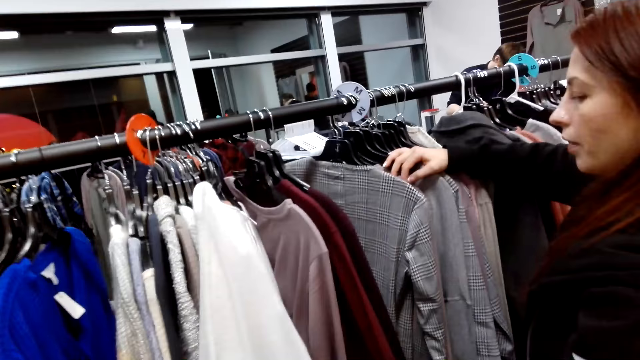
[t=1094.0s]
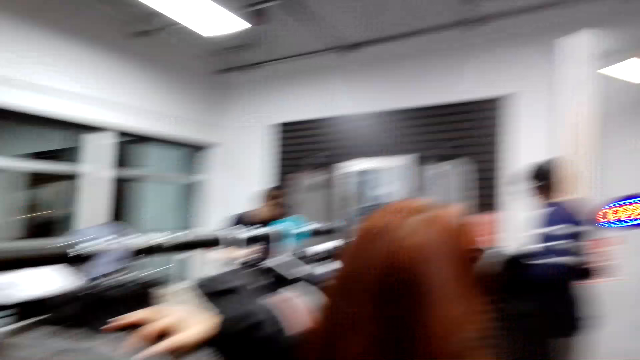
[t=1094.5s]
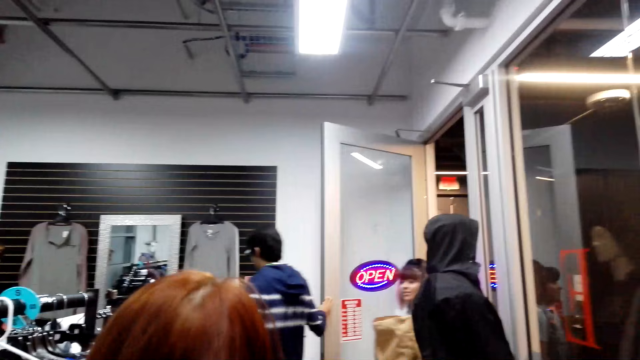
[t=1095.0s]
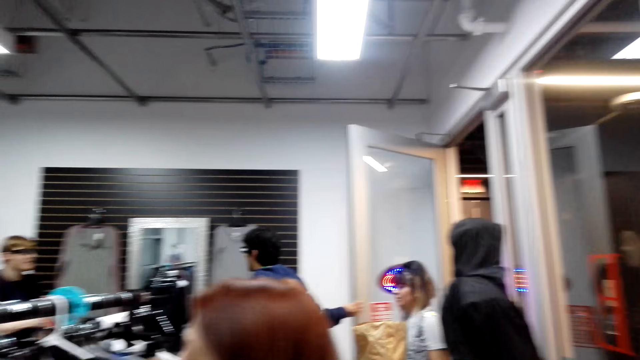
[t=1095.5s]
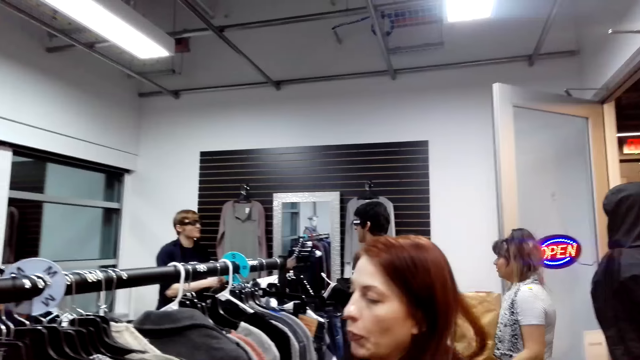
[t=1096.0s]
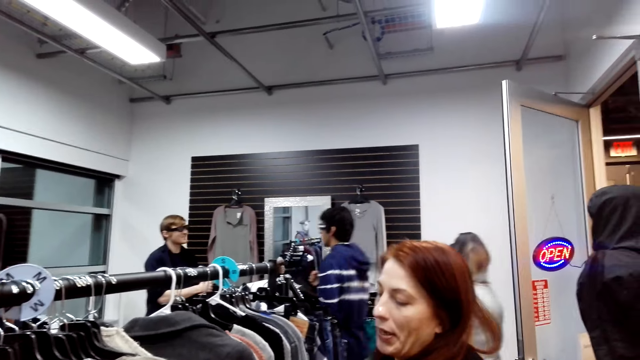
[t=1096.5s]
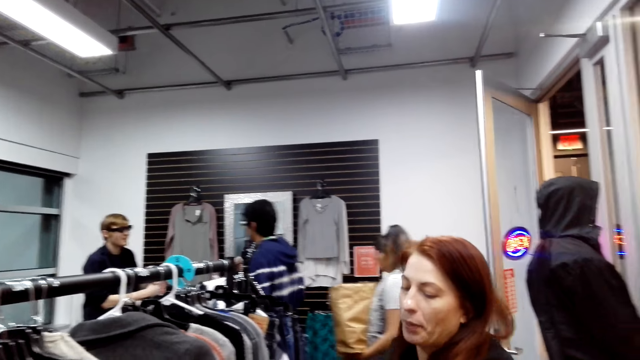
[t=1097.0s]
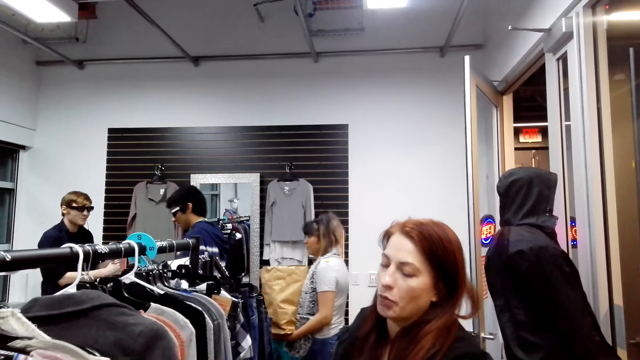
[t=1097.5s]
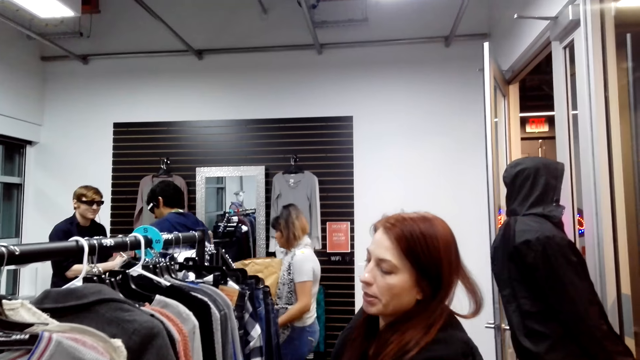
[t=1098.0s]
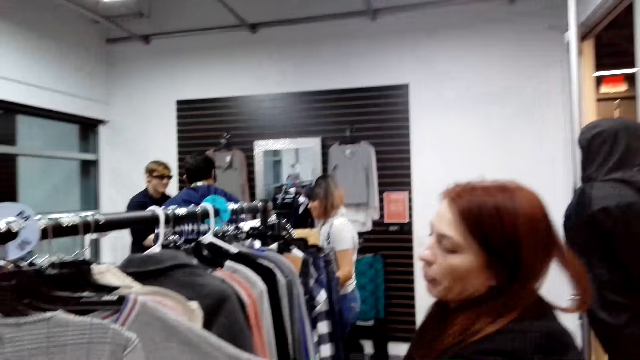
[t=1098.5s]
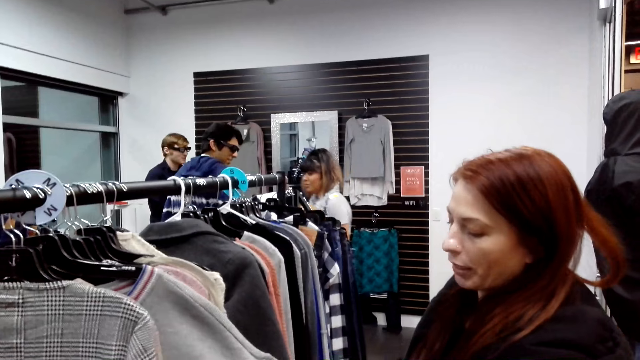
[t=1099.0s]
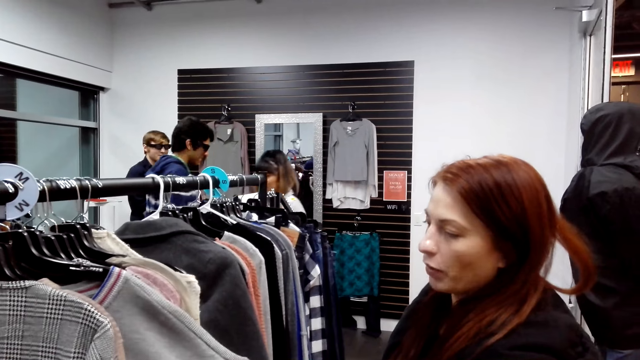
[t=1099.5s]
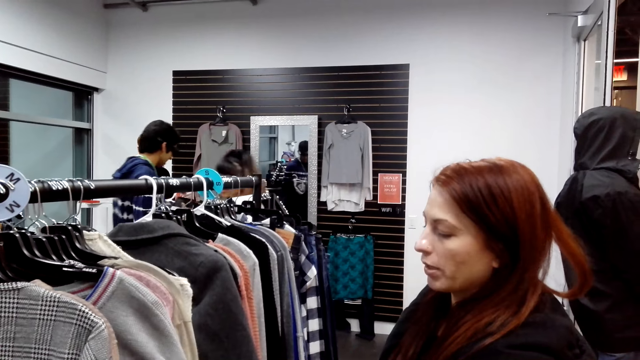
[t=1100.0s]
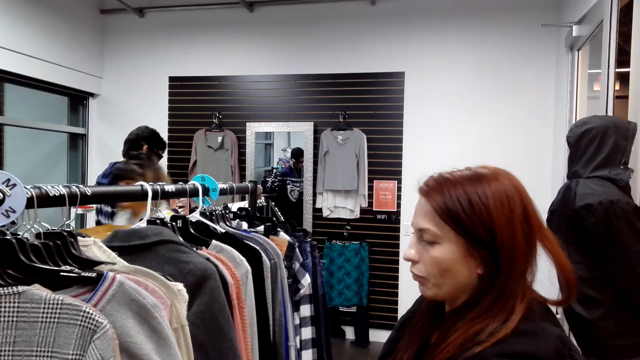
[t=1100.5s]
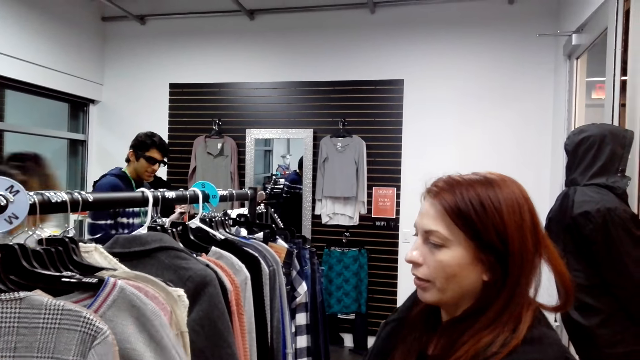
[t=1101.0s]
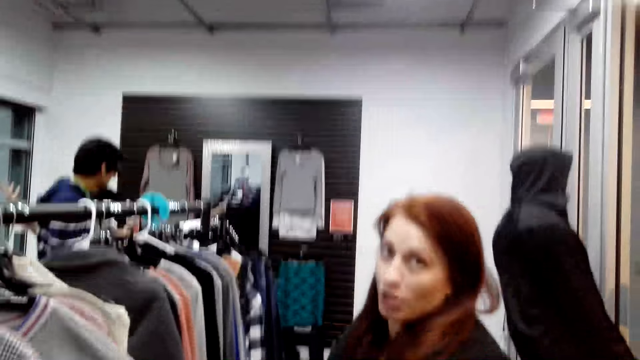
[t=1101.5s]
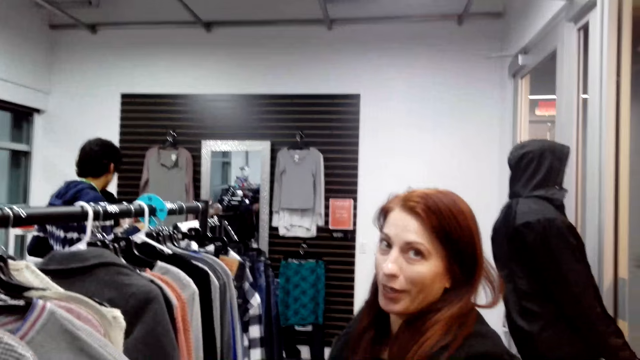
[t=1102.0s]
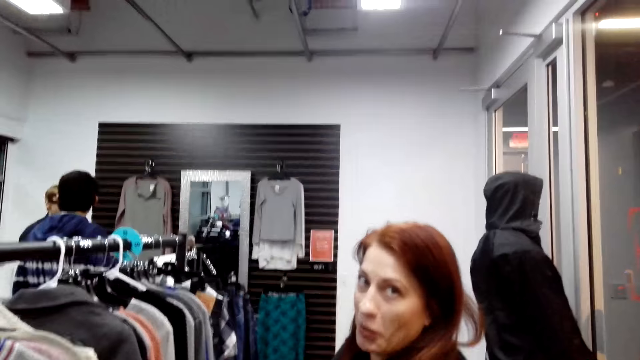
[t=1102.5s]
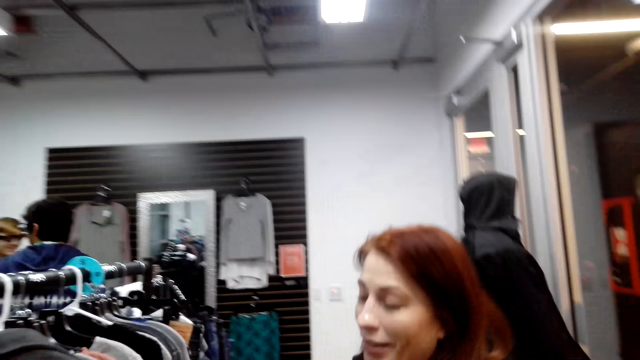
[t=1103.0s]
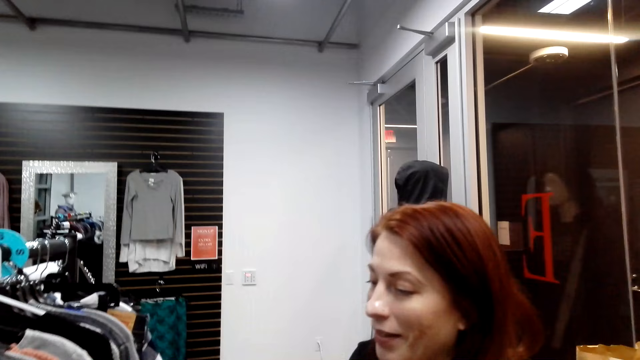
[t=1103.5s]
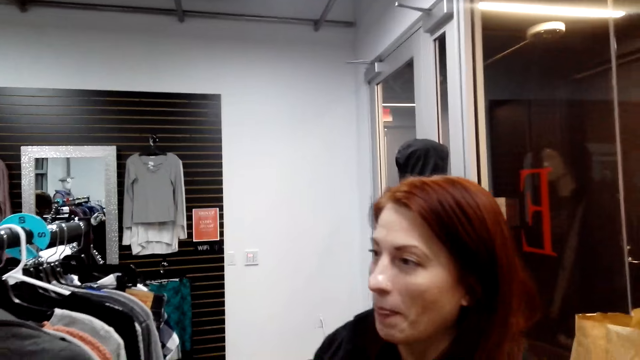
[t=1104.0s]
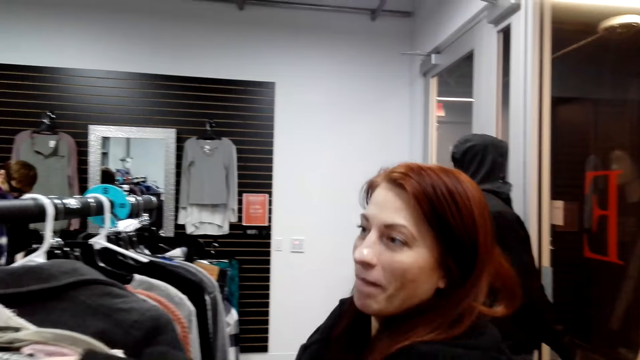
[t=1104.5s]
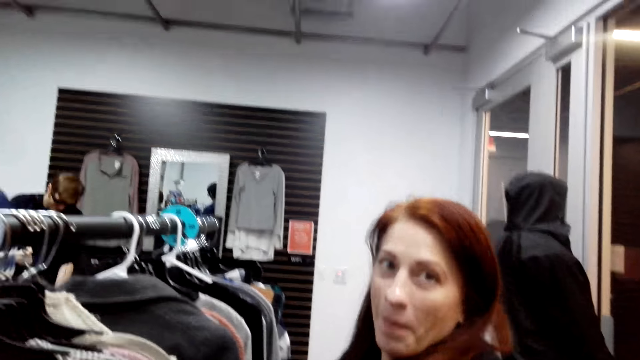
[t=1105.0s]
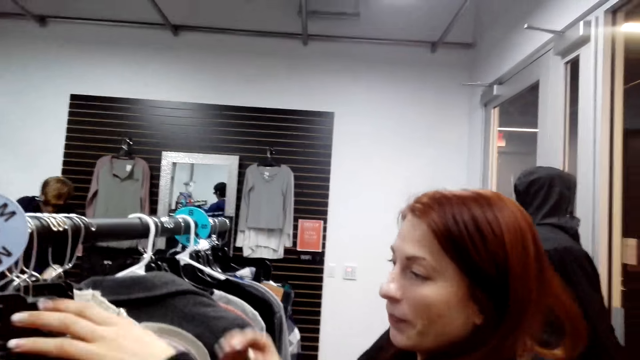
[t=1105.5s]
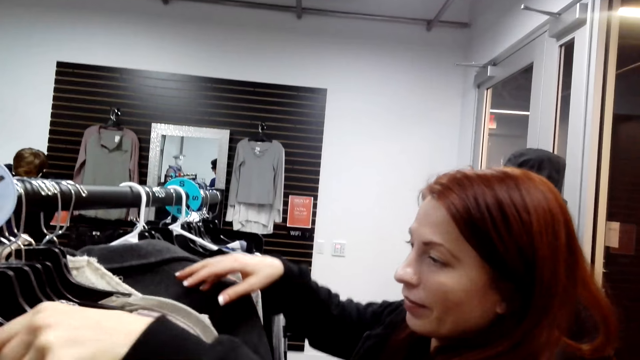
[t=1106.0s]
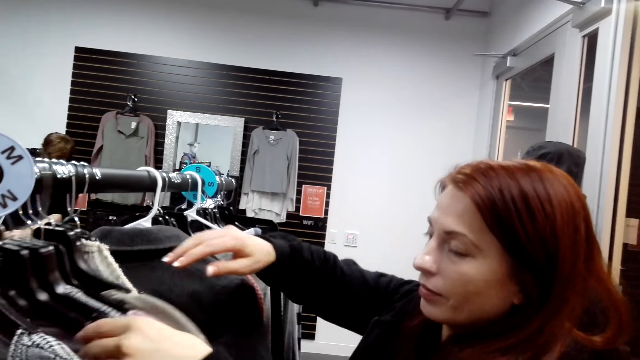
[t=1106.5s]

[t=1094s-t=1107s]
The camera wearer looks at the clothes. They look around. A man steps forward. A lady steps forward. Another lady looks at the clothes. The man looks at the clothes. The other lady looks at the camera wearer. The other lady moves the clothes.

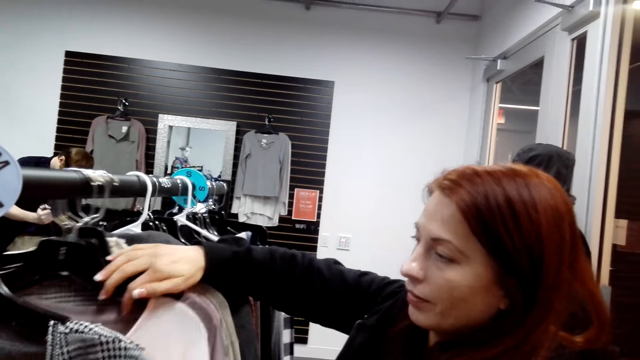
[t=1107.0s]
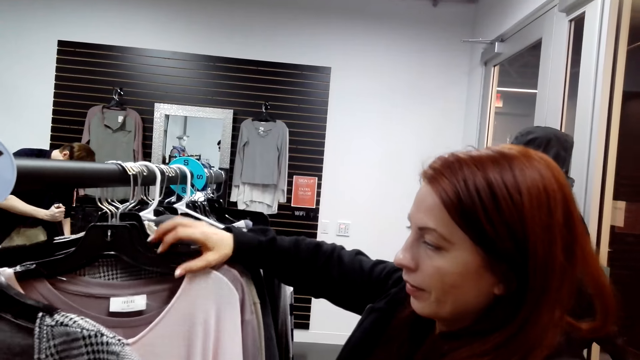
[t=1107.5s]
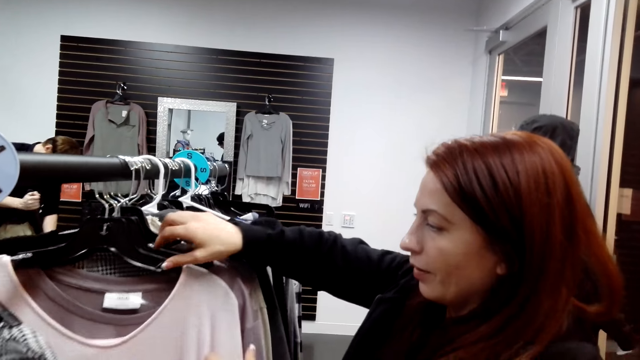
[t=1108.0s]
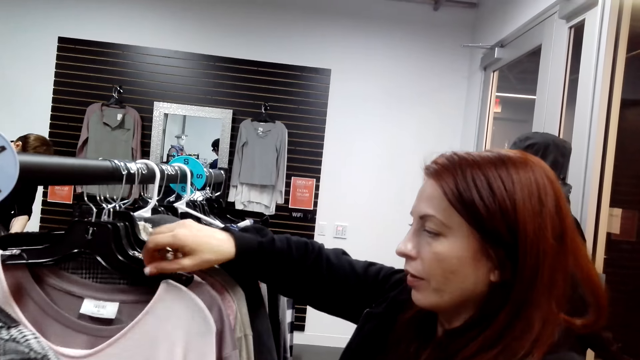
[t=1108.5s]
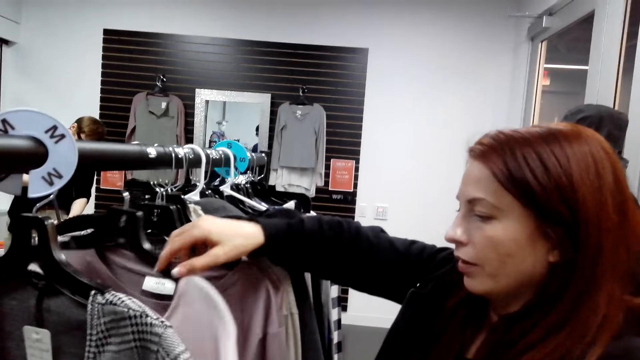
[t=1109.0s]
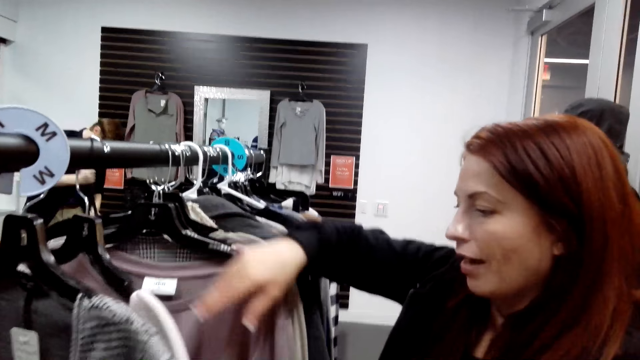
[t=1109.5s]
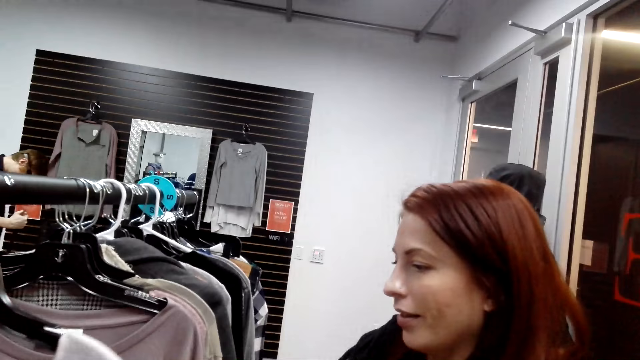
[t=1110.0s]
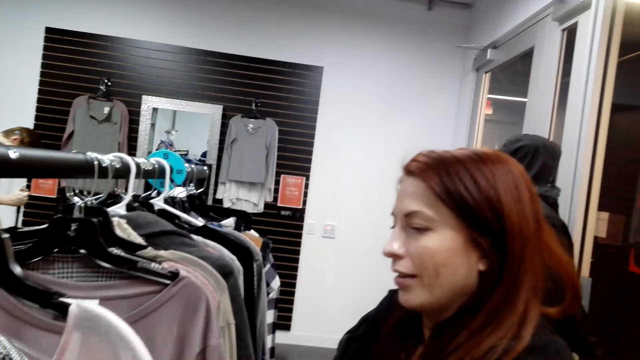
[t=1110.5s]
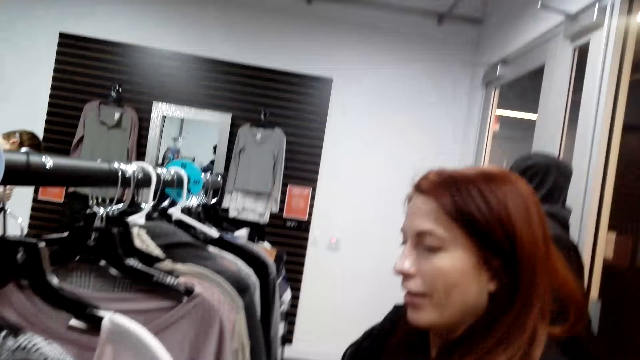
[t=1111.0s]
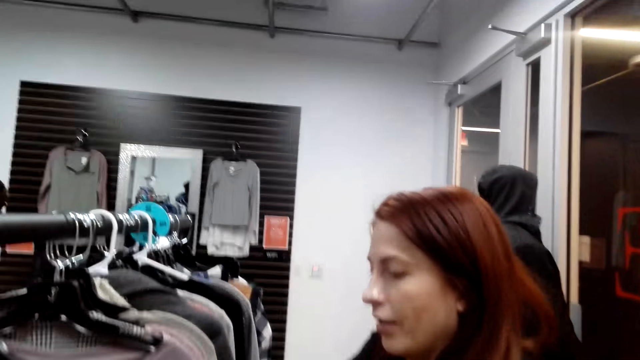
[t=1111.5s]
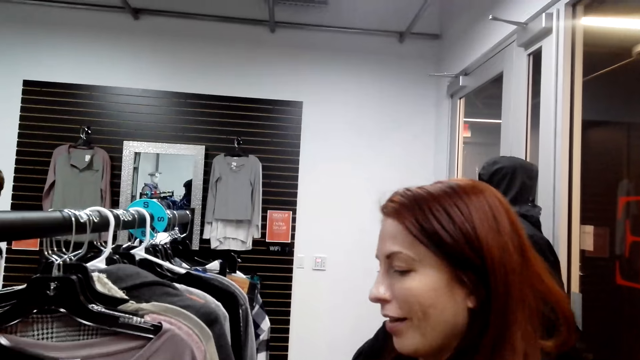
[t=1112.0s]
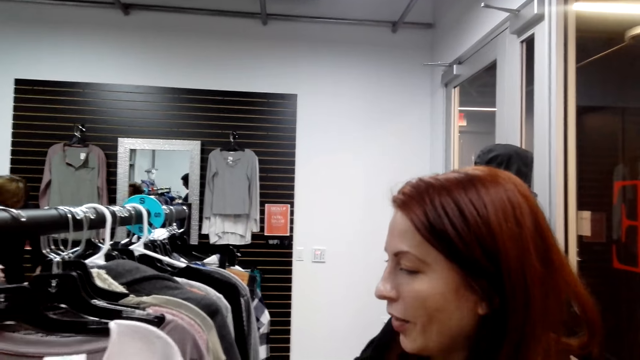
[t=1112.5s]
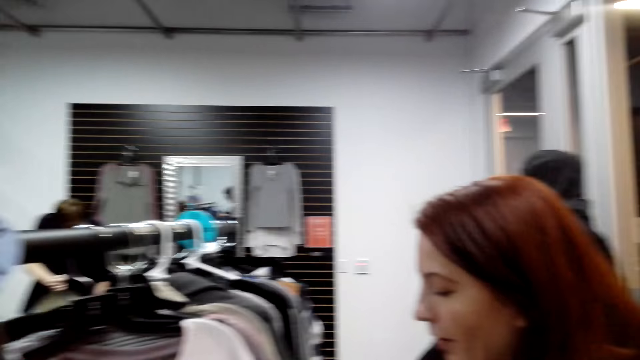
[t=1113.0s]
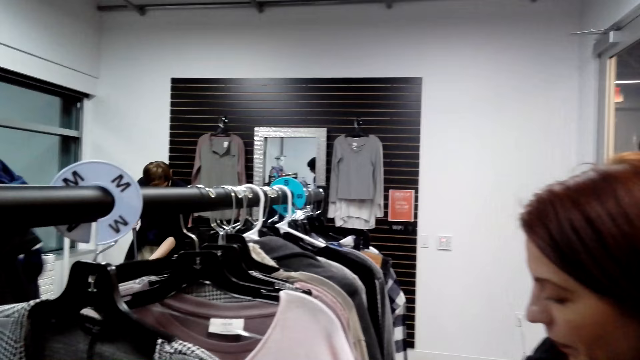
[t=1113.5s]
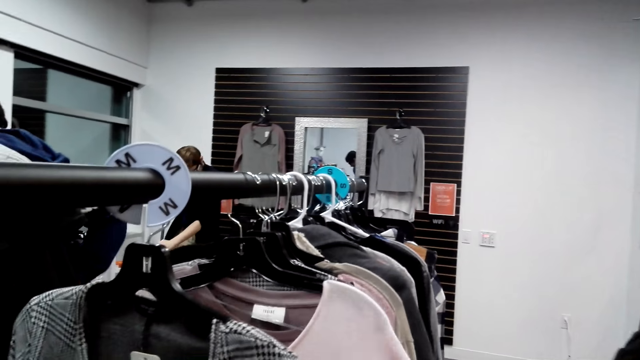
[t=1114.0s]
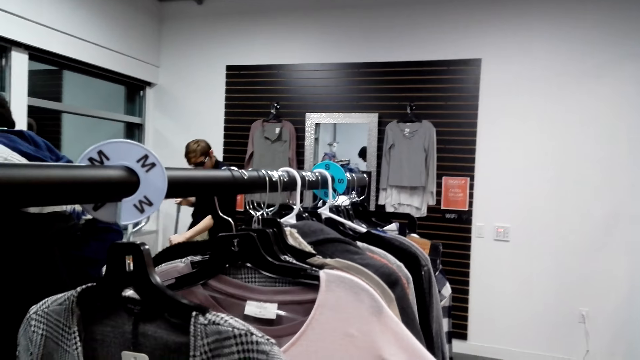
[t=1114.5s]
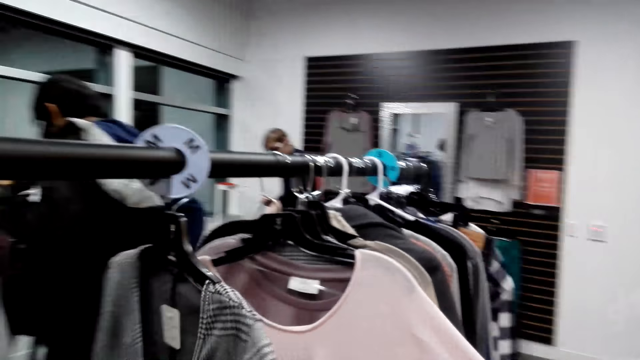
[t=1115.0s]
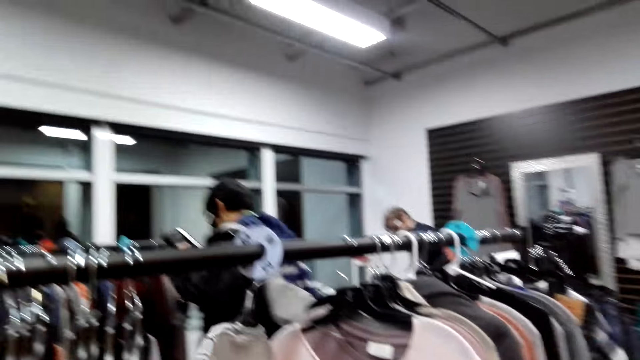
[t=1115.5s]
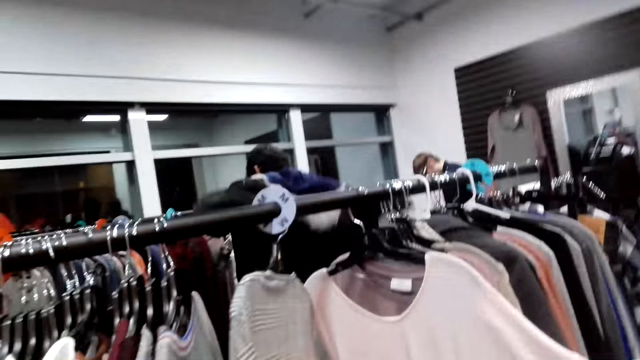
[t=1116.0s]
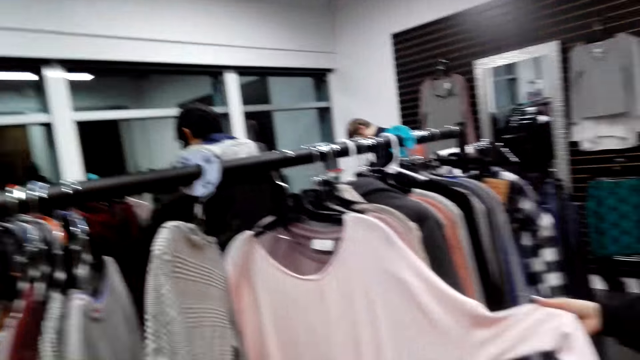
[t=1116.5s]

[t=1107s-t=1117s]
A man cleans the floor. A lady looks at the clothes. The camera wearer talks to other people. Another man looks at the clothes.
